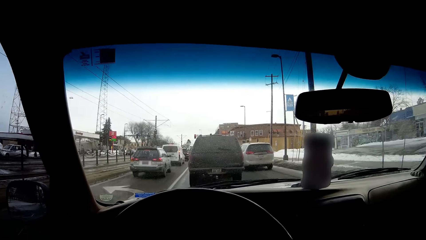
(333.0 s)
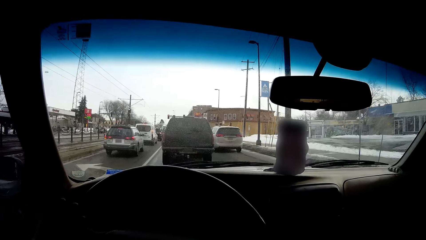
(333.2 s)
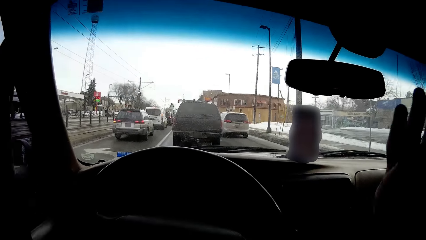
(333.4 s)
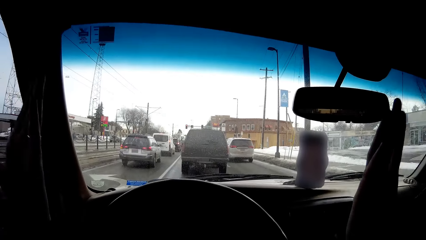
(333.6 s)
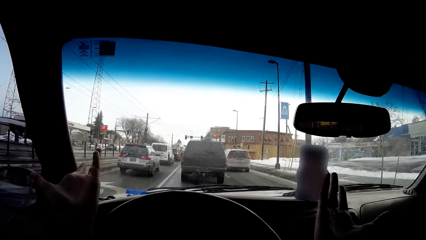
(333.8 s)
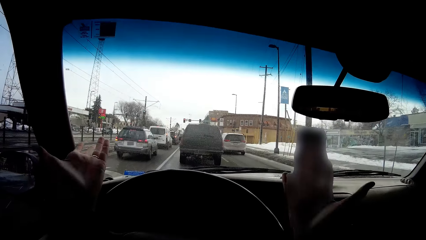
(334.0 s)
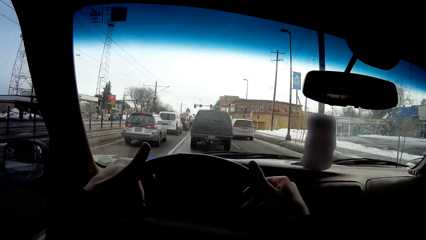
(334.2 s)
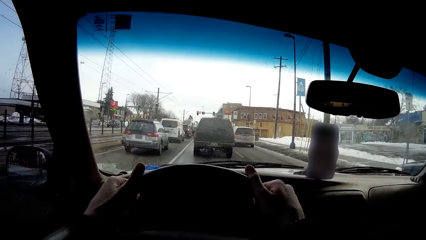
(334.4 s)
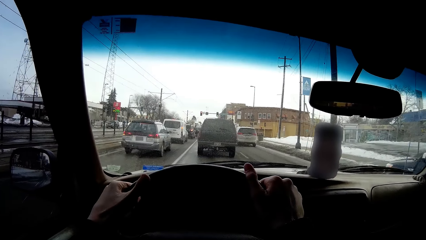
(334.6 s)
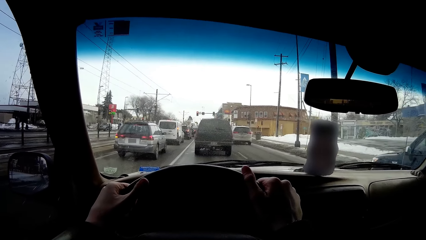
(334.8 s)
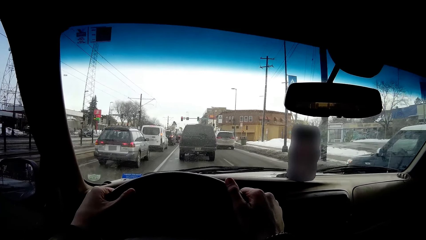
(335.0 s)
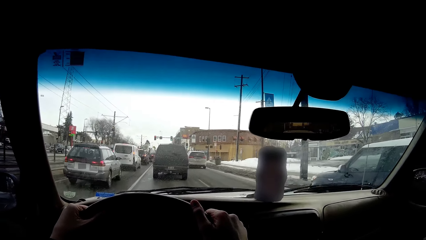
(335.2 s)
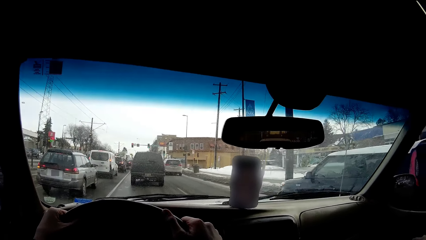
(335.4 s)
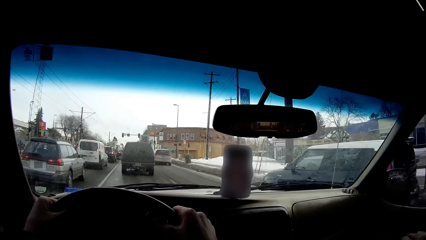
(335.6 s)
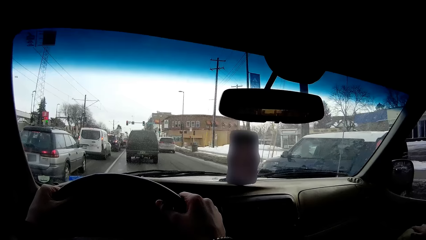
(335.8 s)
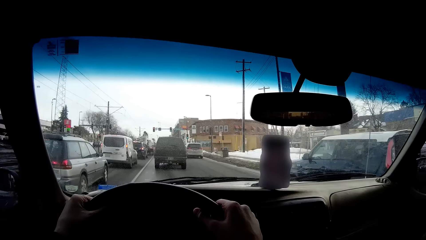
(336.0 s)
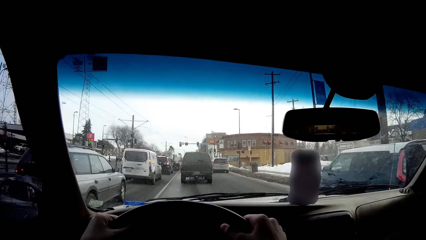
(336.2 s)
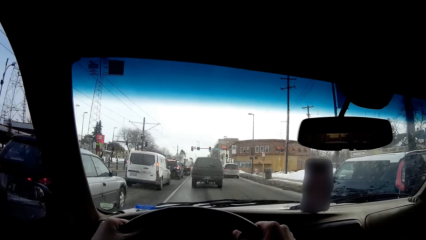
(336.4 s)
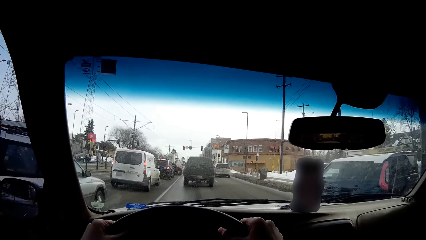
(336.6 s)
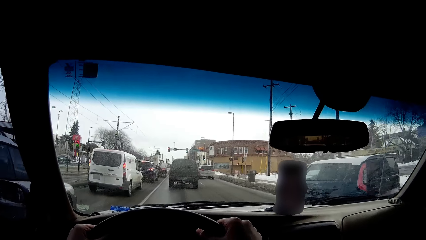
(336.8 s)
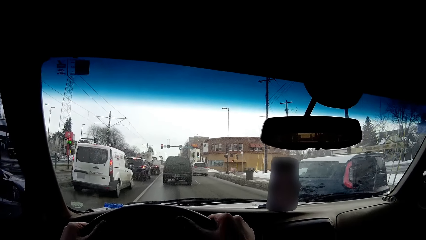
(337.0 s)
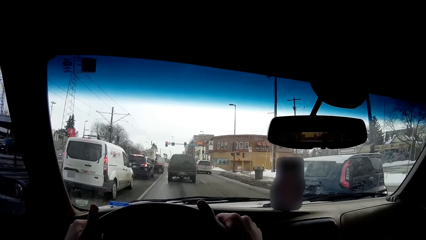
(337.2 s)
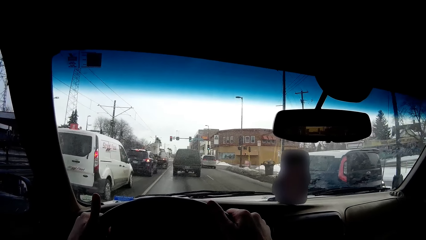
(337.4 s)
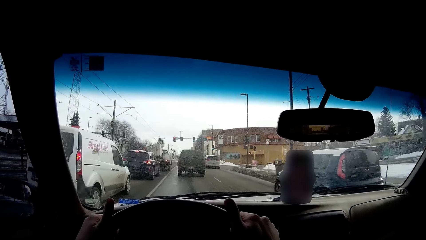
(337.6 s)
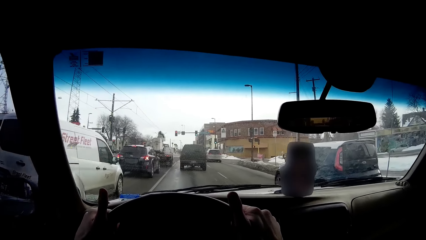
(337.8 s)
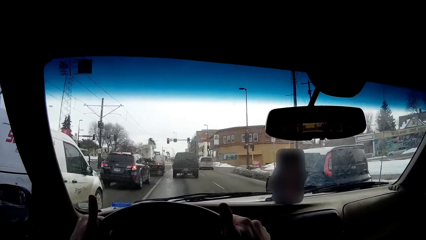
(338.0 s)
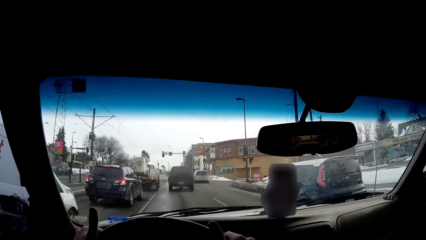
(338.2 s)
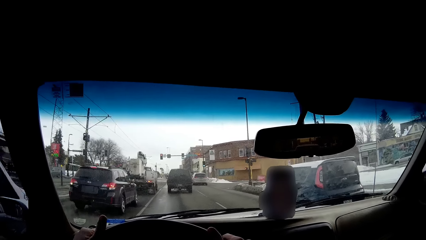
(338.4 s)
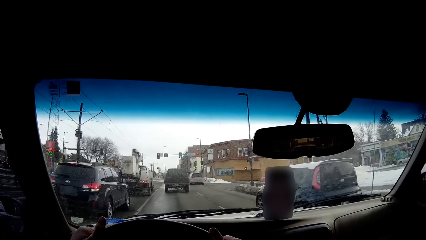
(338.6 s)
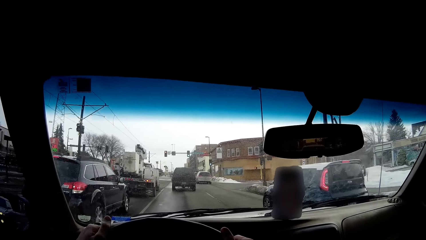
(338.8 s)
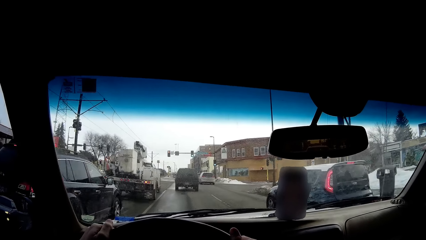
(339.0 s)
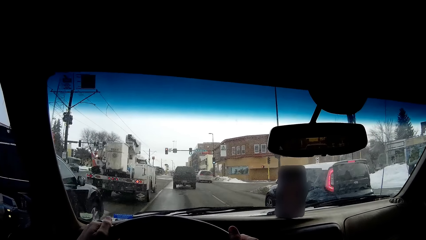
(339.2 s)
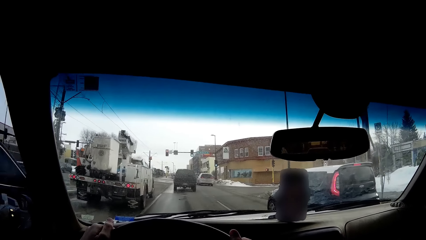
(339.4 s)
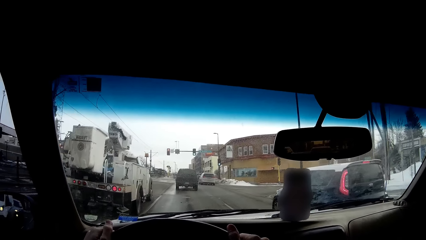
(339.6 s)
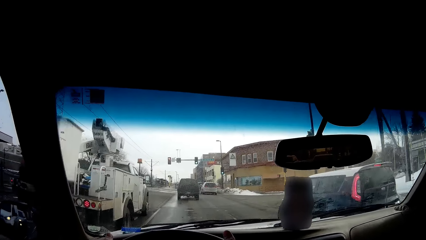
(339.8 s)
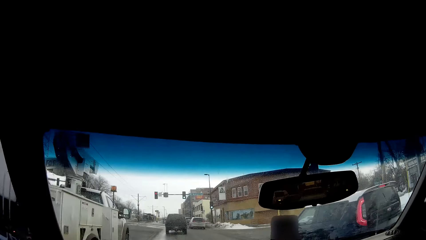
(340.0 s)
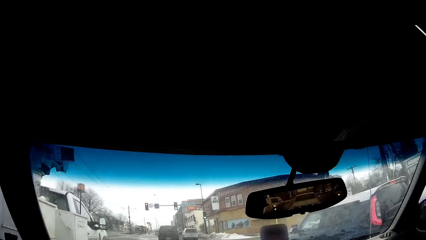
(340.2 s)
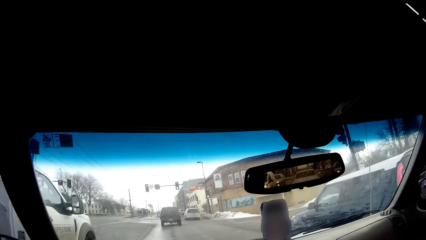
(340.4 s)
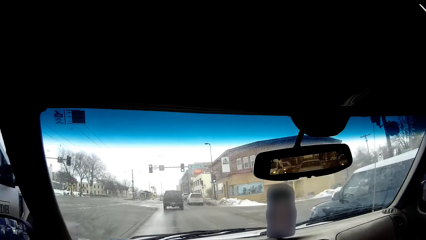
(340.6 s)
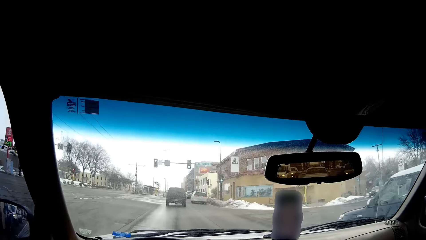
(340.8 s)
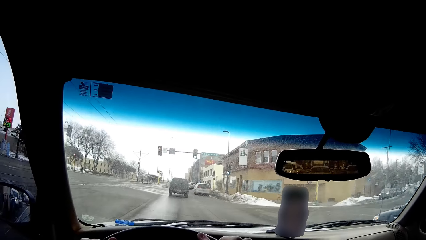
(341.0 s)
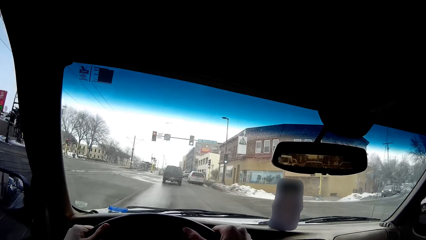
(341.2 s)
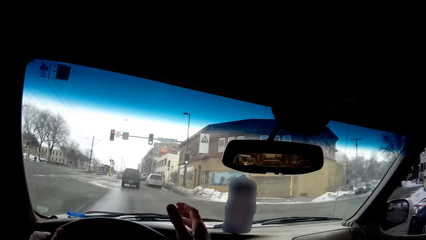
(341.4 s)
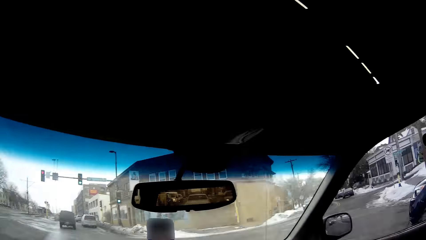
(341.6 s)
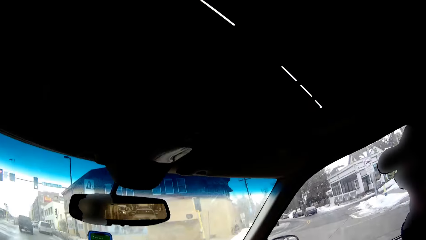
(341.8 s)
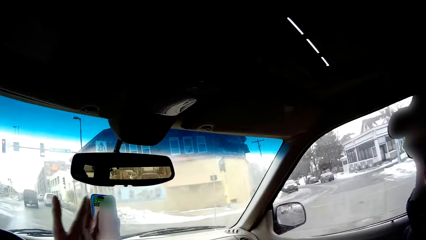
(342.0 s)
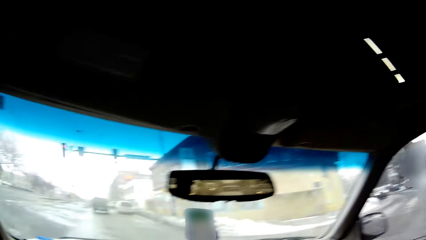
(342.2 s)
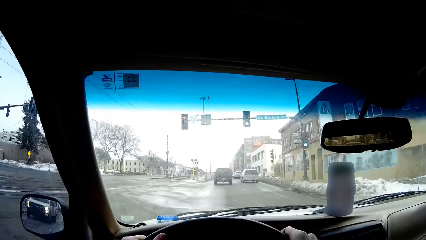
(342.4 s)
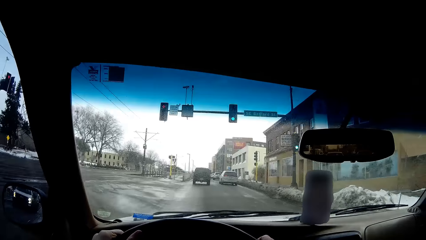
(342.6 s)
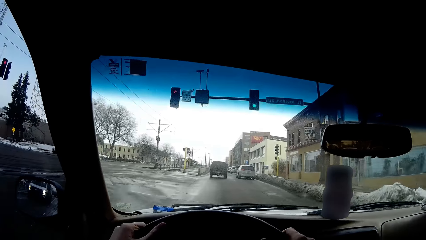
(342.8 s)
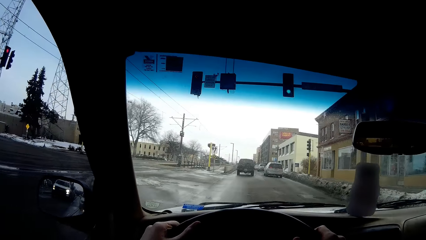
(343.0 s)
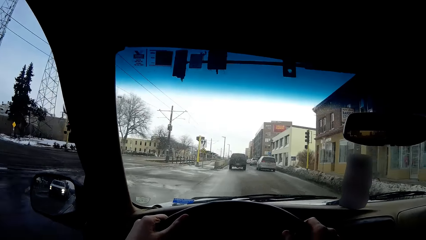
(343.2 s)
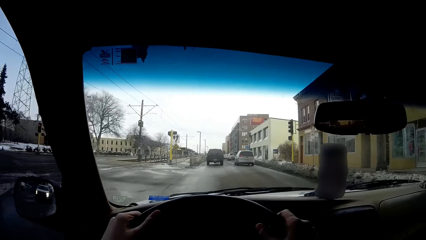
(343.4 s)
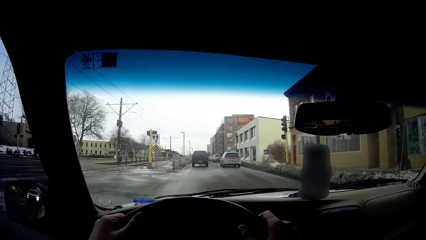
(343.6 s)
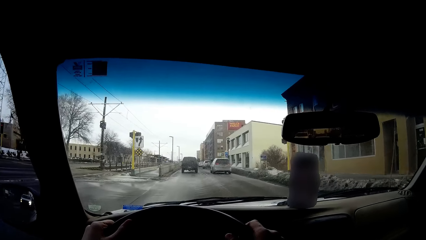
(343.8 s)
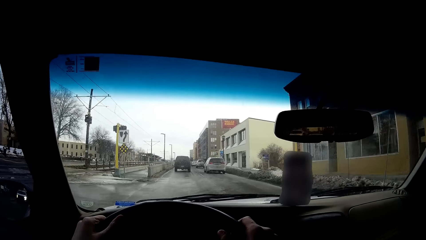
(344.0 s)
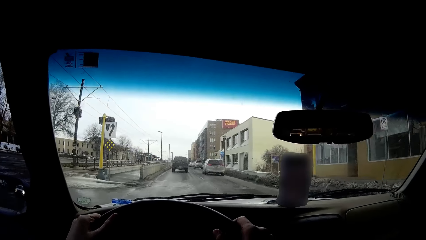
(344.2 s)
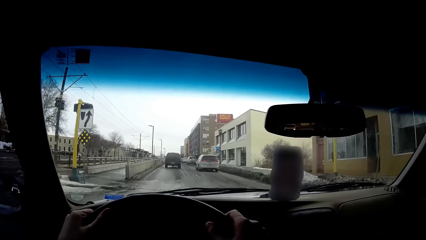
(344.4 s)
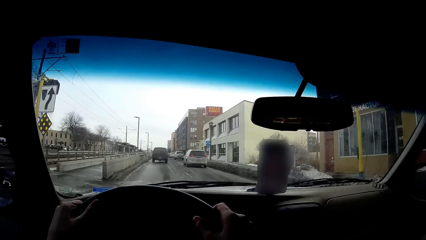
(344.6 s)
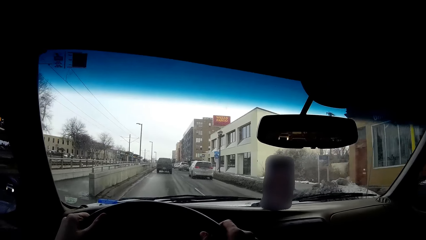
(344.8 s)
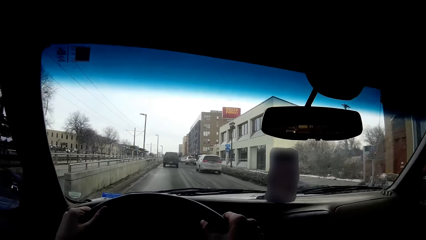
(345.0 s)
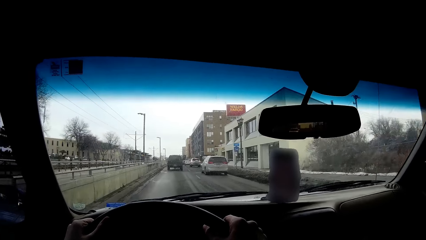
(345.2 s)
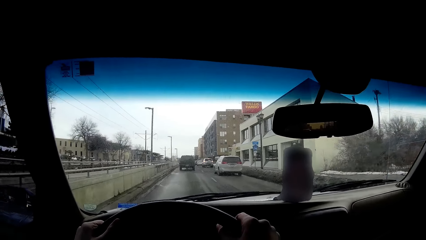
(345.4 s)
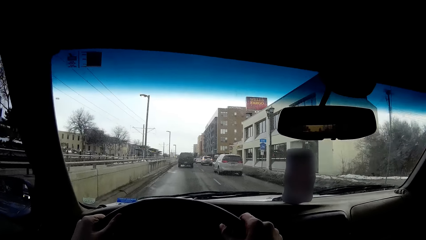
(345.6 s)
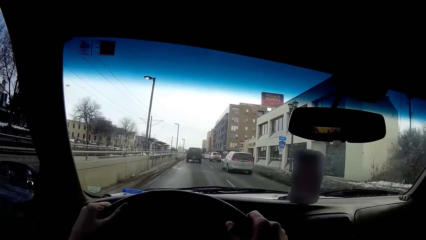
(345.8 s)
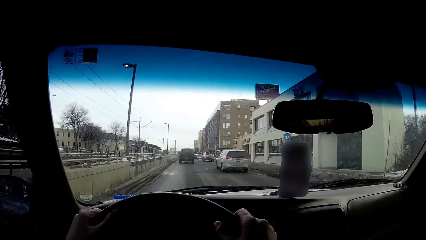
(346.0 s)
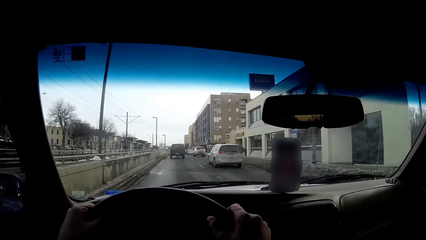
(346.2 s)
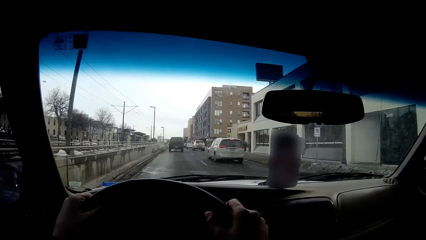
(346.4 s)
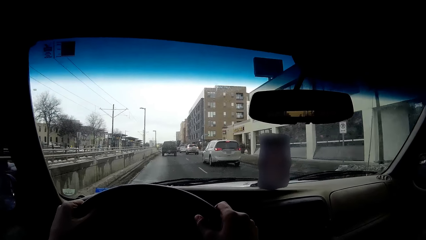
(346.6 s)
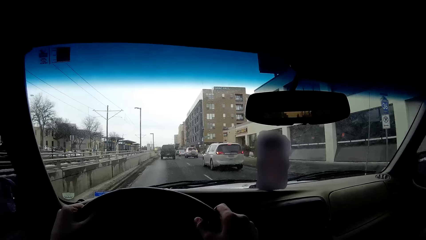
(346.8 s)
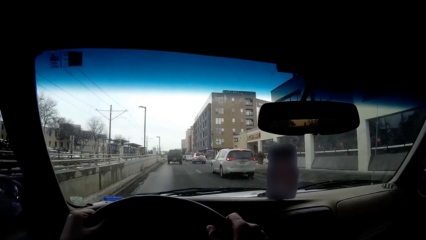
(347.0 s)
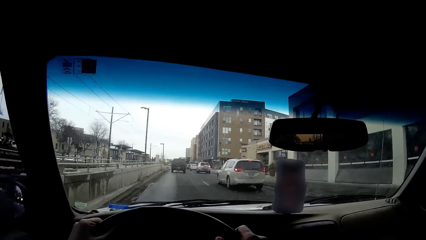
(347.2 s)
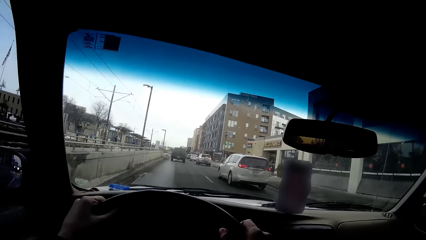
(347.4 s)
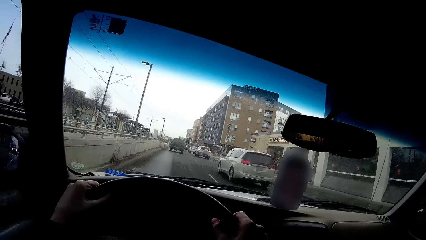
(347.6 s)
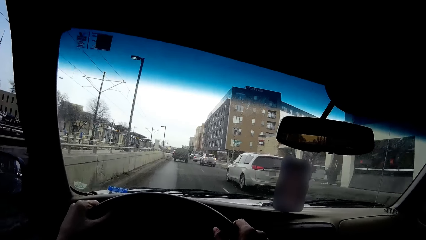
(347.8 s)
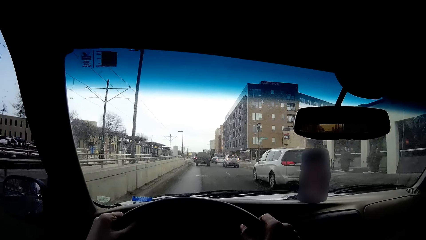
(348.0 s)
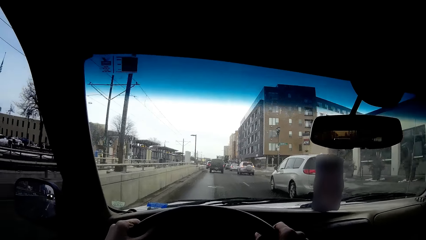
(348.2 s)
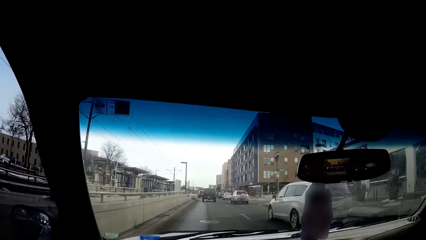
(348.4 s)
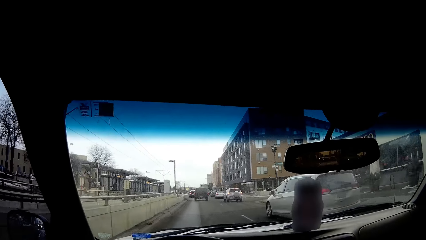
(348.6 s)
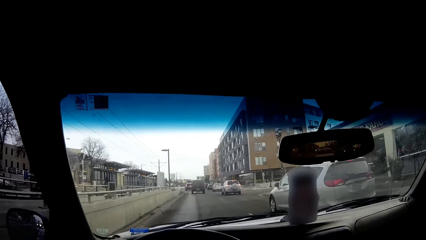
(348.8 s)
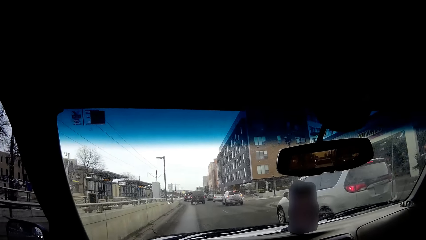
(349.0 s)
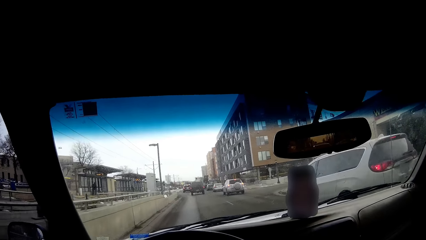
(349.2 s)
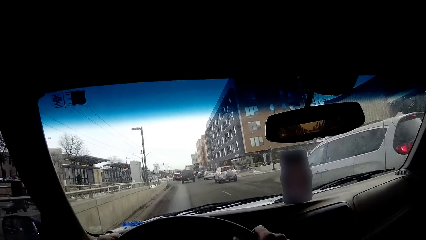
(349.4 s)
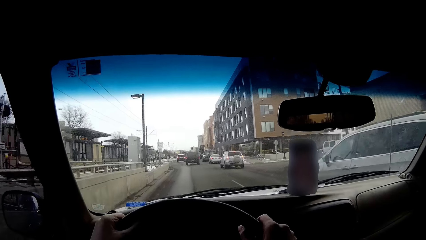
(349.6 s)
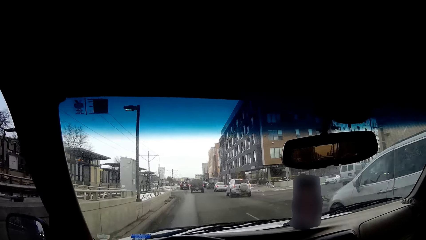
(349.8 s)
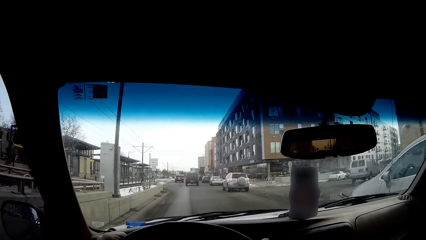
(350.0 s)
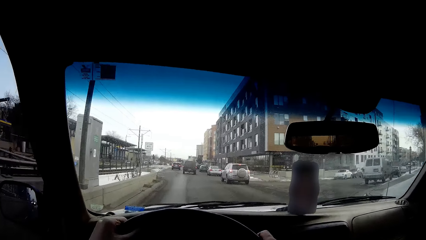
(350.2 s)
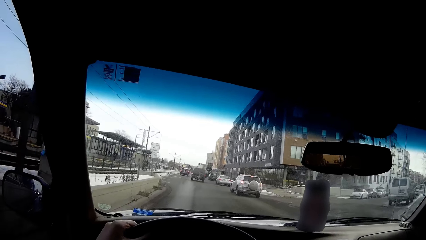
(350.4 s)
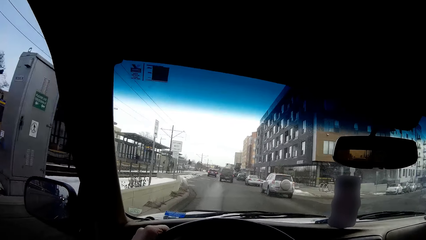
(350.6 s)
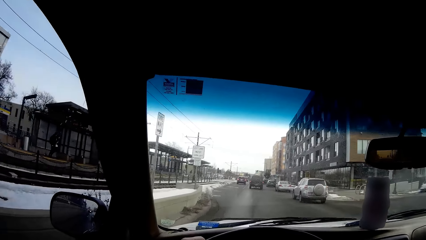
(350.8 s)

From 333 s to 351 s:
The camera wearer moves hands. They hold the steering wheel with hands. They drive a car on the road. They look around. They drive on the road. They drive on the road again.
